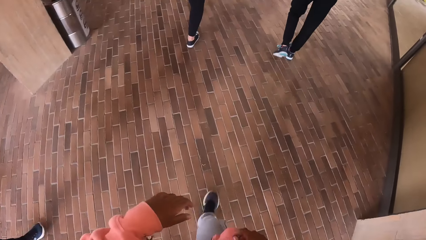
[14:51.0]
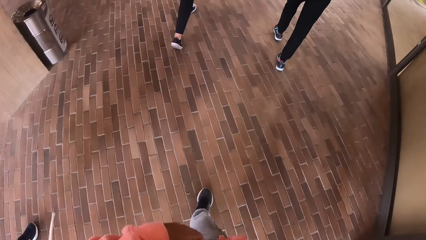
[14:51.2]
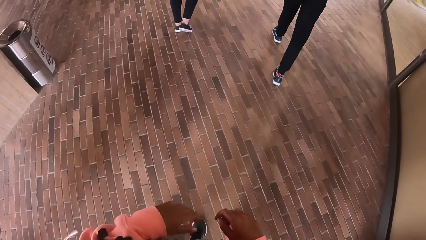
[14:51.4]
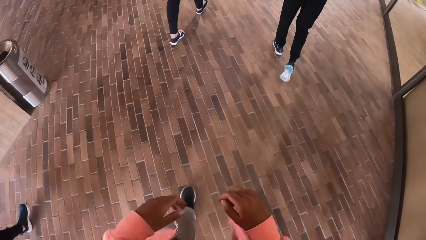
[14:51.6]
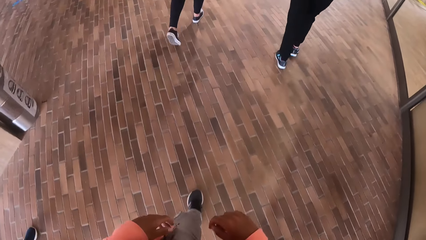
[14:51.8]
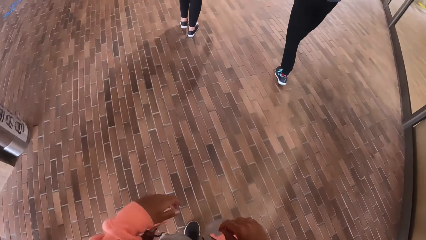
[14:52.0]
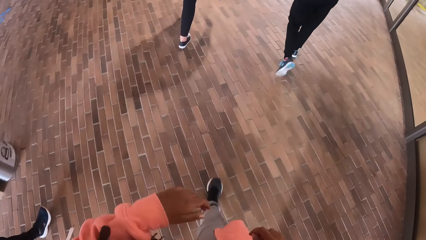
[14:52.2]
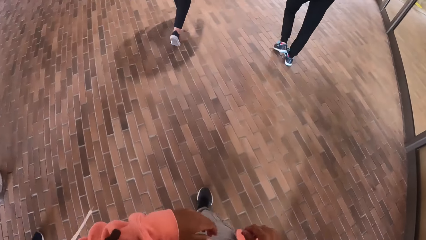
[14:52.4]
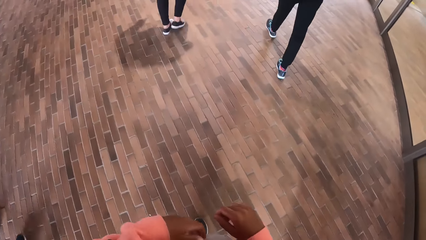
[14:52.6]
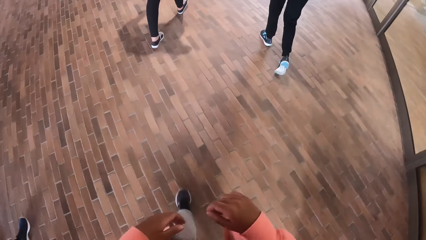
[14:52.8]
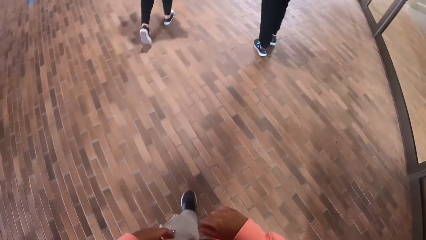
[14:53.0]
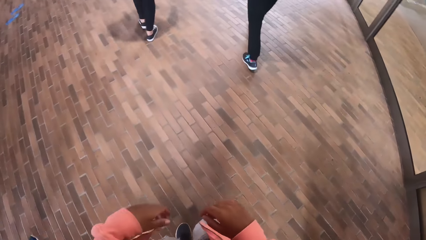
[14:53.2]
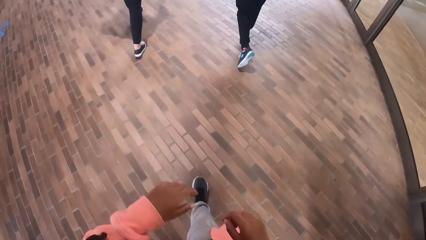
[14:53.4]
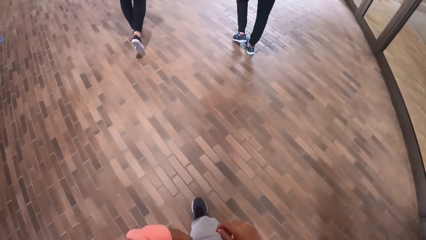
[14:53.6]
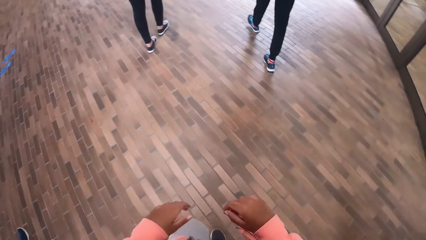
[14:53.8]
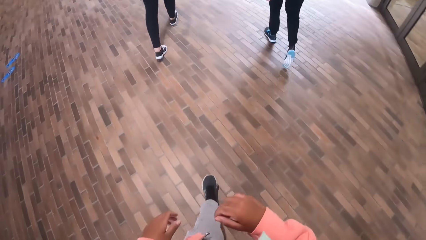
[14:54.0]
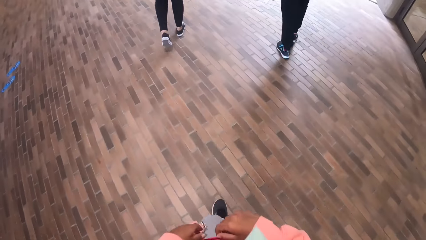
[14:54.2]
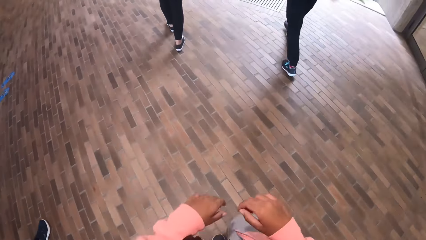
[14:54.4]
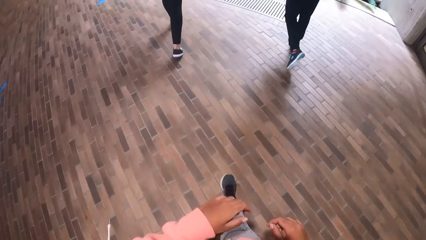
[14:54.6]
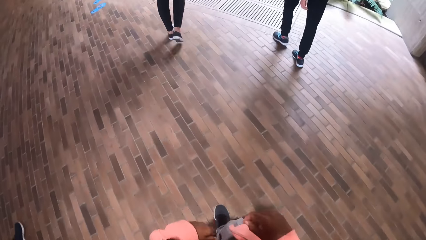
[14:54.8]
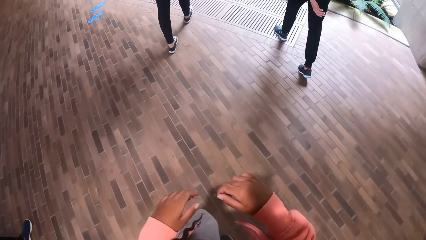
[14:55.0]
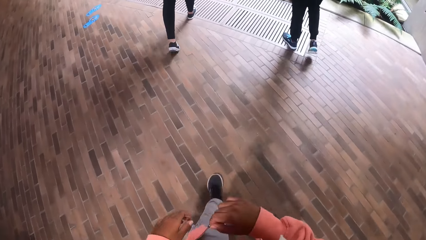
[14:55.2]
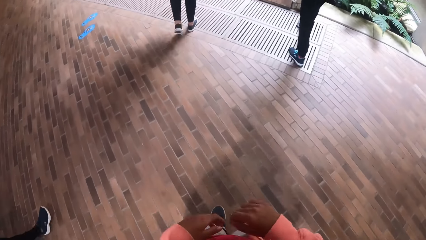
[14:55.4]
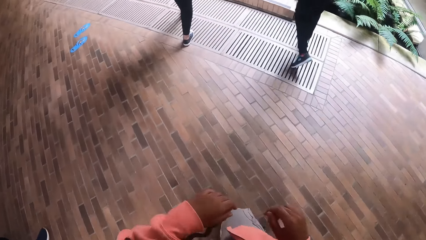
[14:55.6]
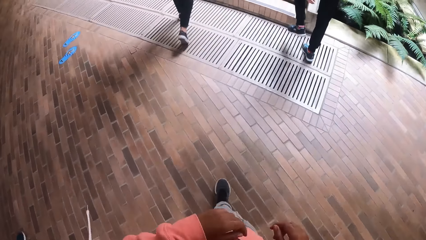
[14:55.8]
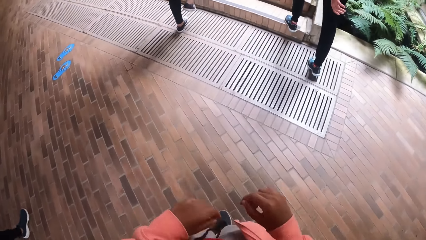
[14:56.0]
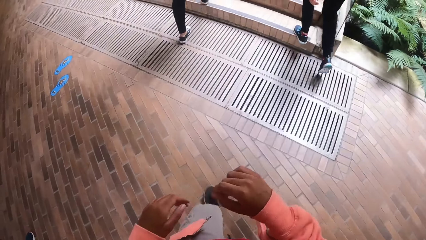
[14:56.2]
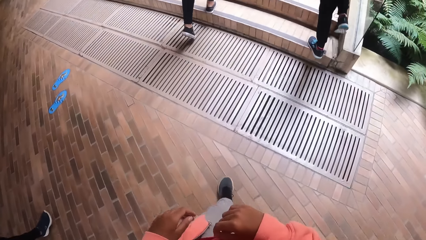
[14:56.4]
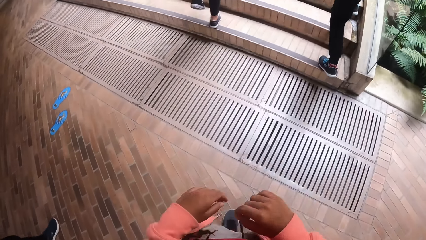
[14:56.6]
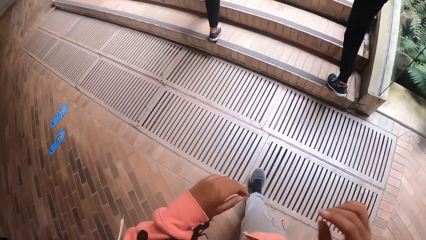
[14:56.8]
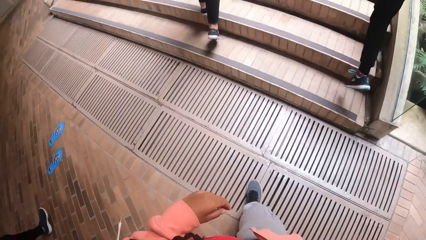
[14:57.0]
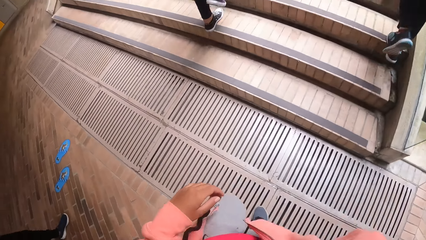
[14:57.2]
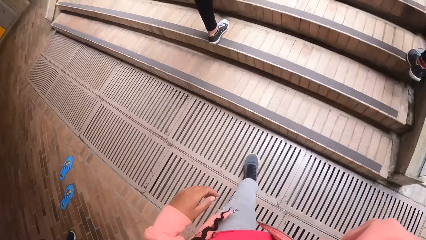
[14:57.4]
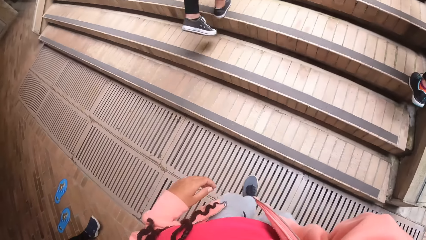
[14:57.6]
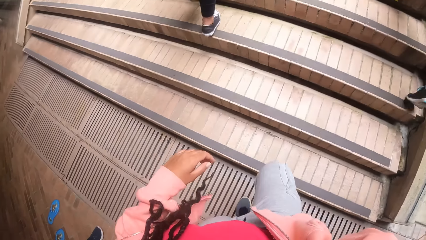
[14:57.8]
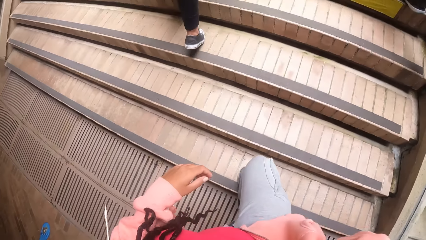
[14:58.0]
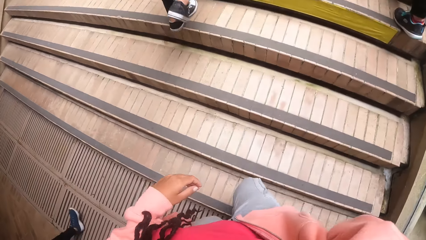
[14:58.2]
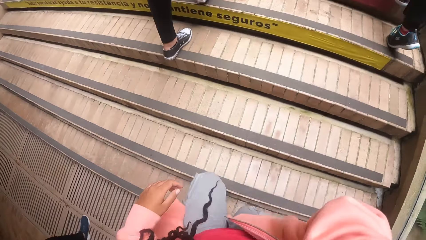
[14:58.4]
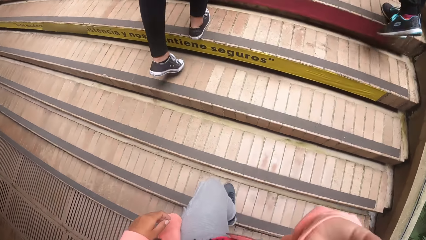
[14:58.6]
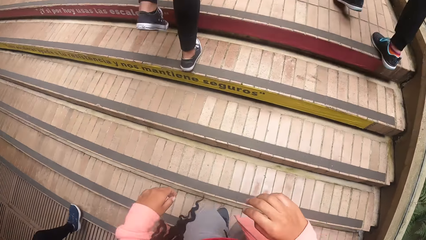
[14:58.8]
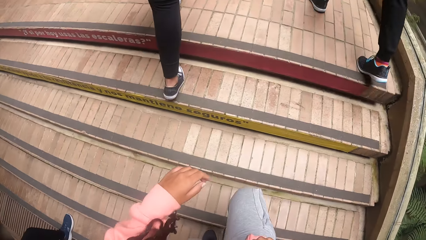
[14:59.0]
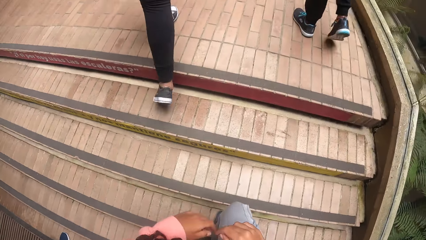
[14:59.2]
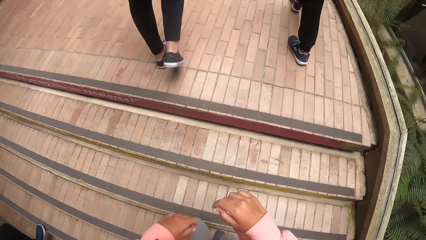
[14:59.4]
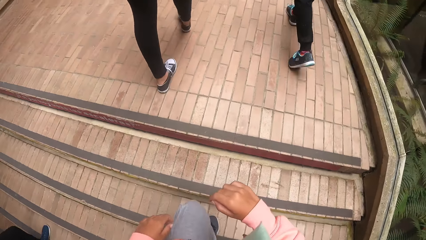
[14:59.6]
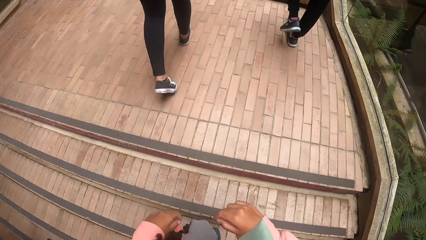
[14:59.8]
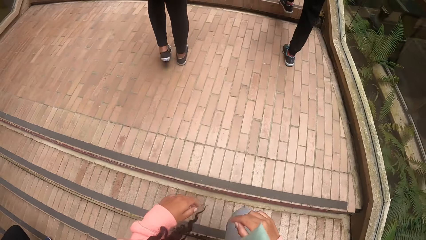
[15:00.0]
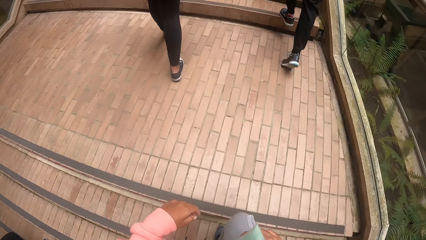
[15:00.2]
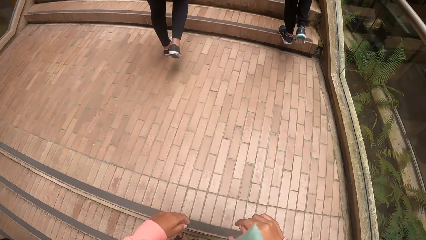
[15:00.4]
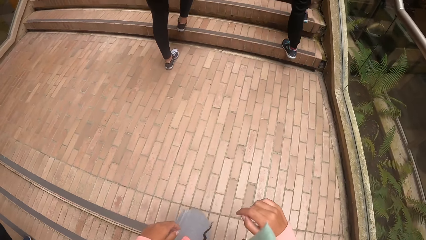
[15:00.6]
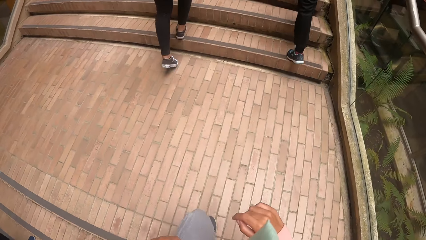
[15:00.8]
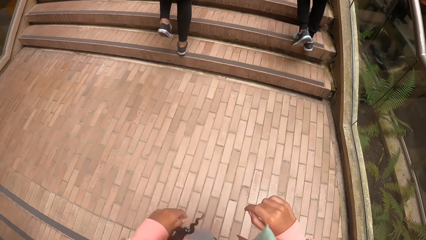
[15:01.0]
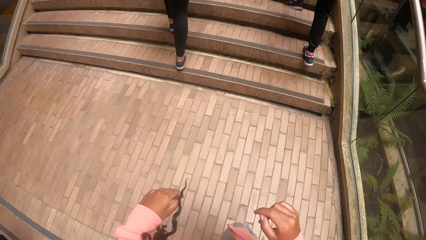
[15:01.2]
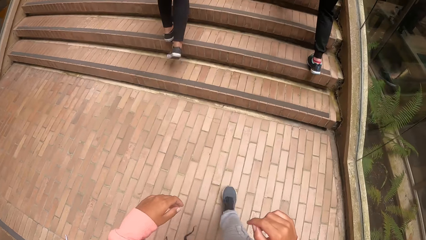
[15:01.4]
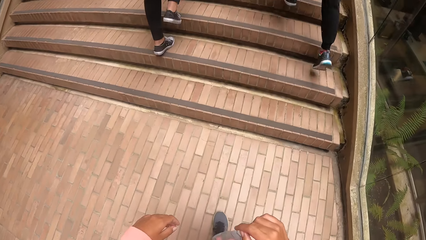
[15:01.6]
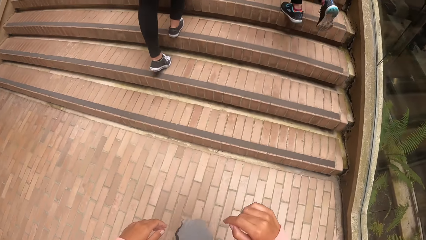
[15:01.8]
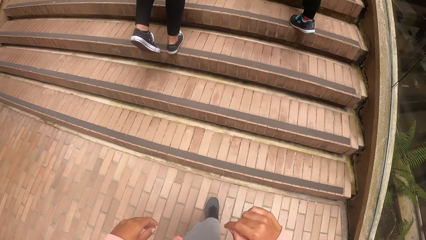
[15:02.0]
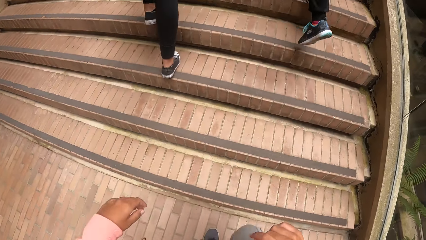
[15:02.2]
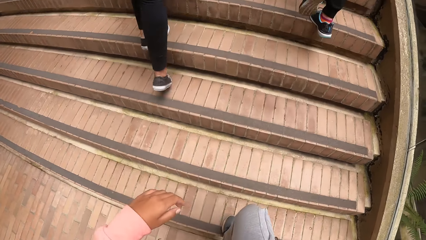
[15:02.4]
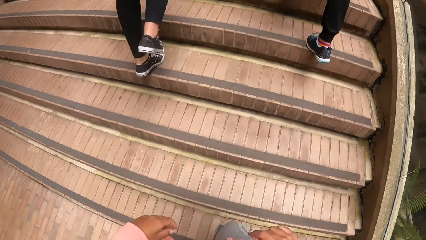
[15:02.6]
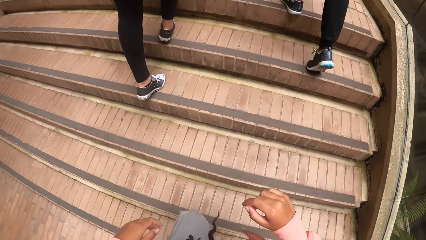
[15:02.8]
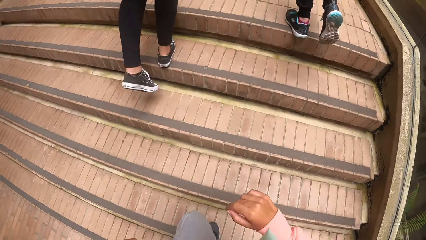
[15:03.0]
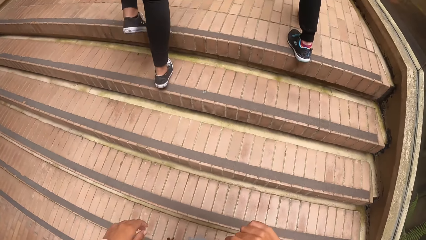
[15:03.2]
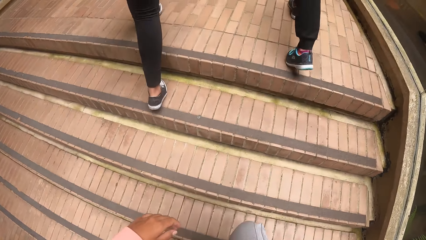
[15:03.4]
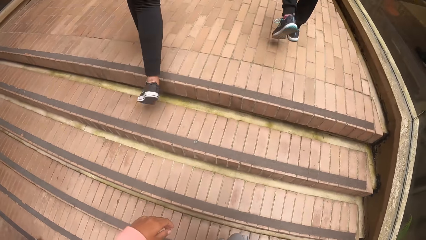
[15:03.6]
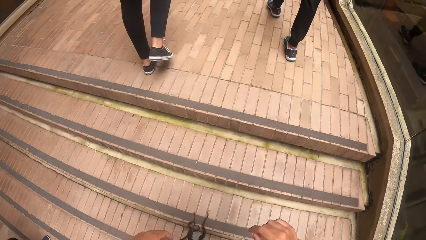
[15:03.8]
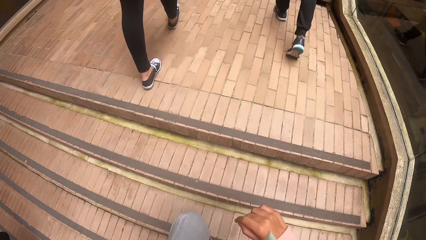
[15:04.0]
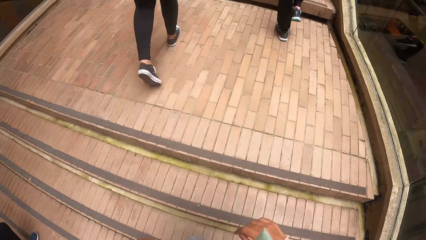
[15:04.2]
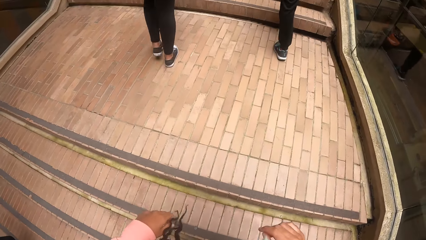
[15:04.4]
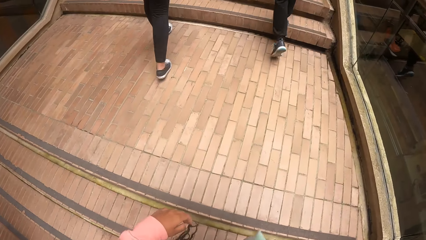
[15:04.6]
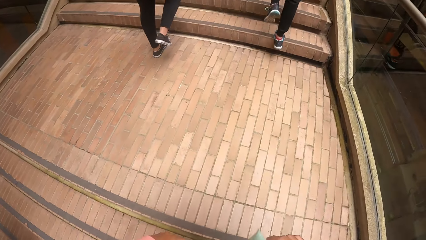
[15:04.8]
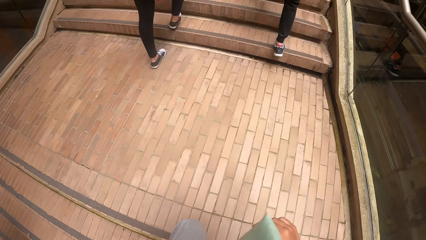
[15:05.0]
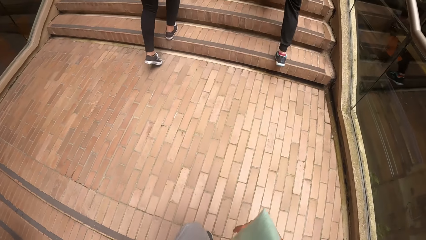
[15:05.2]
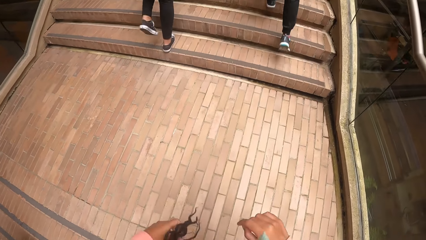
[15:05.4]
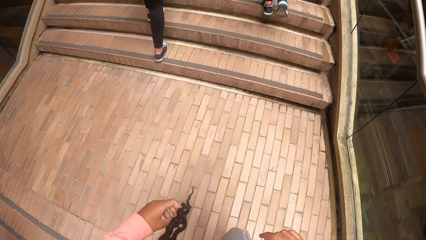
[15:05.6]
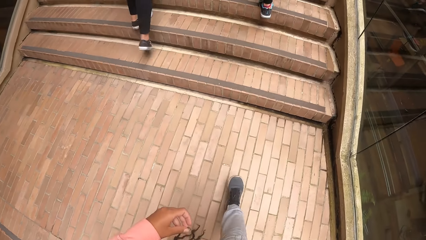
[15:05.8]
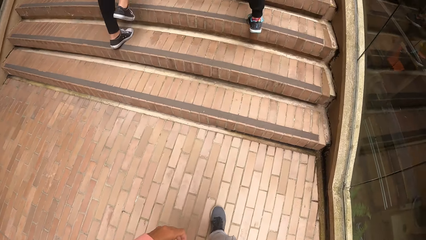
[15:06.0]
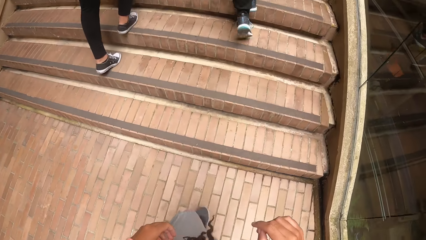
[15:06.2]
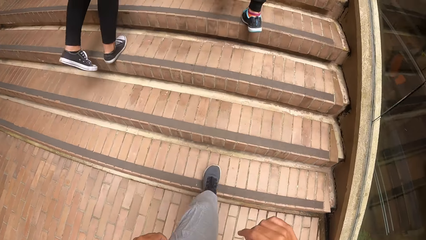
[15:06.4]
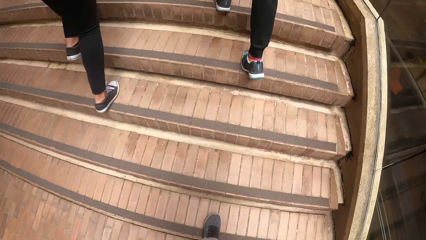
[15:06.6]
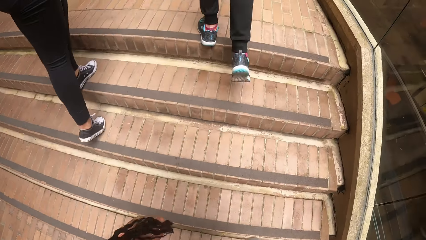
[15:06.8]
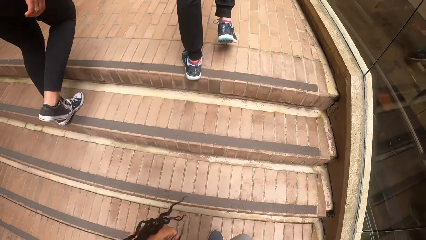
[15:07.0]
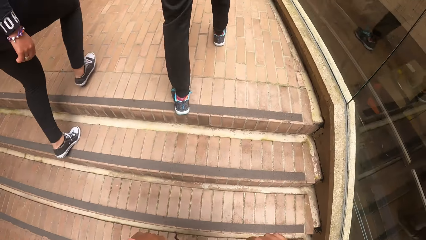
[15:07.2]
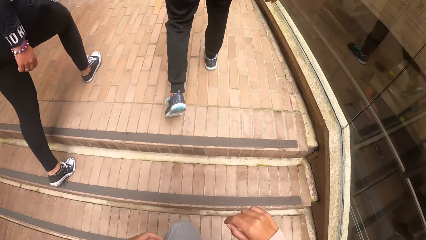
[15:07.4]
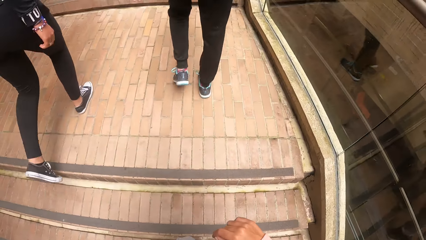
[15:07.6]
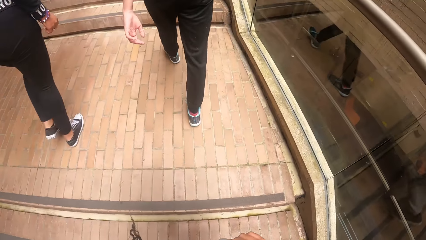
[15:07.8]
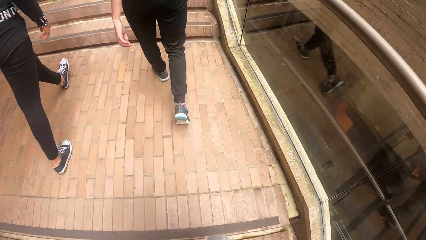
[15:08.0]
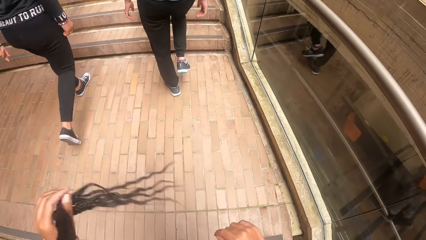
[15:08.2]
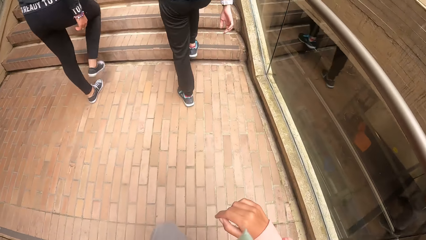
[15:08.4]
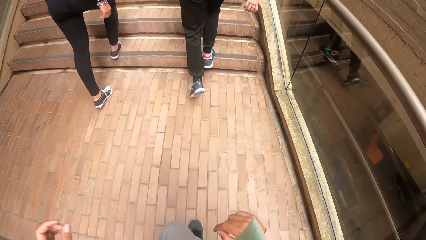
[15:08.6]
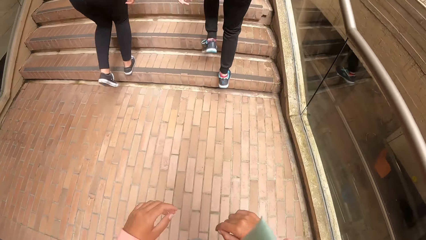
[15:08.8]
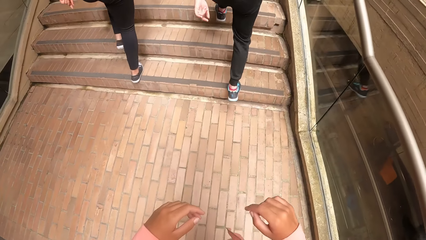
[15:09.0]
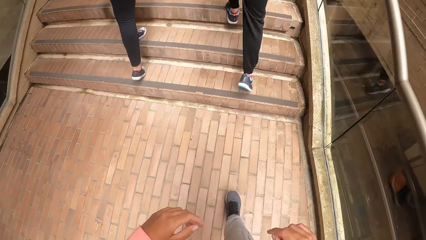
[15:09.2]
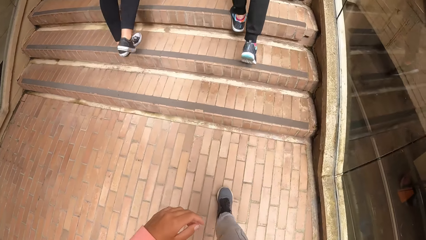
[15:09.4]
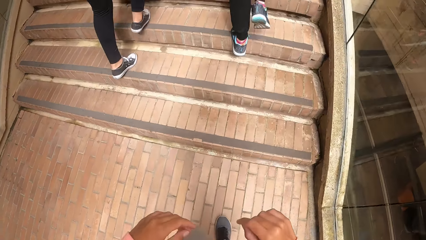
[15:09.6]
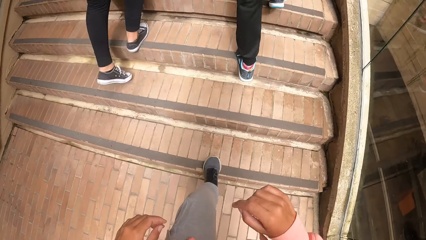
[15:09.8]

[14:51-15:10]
The camera wearer walks up the stairs.
